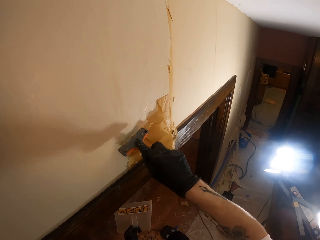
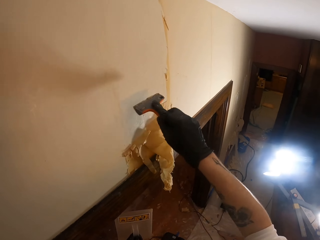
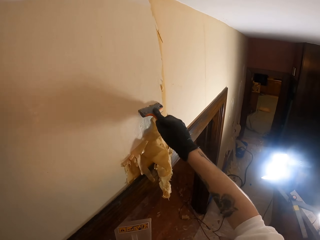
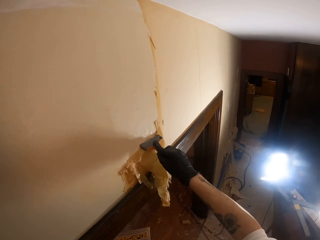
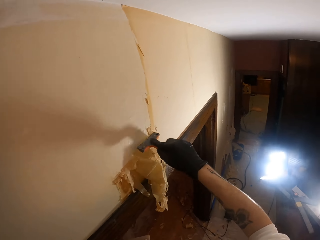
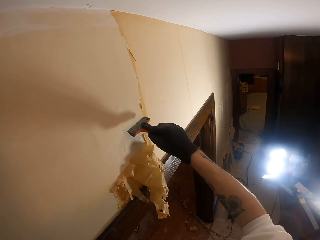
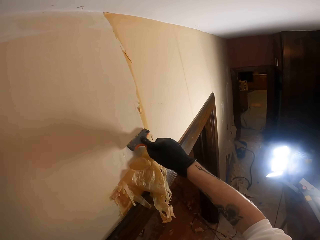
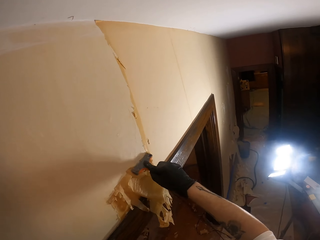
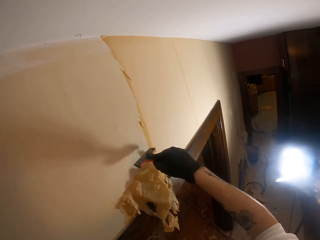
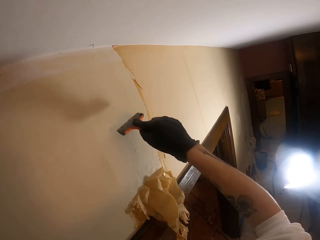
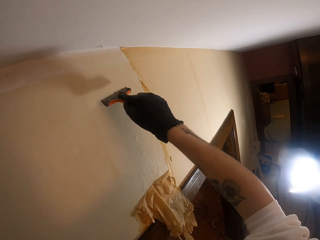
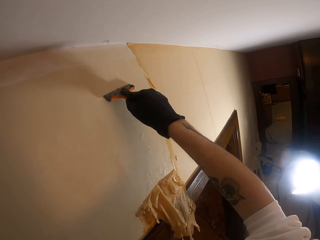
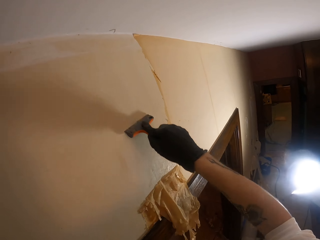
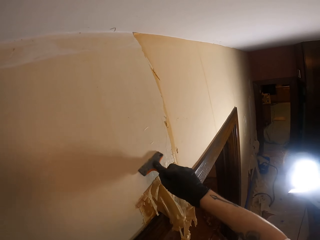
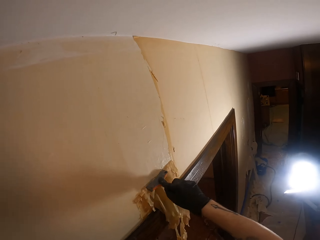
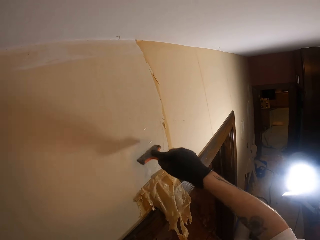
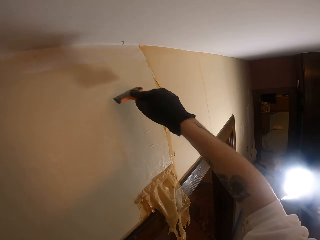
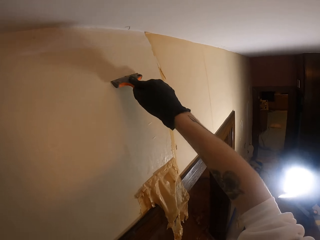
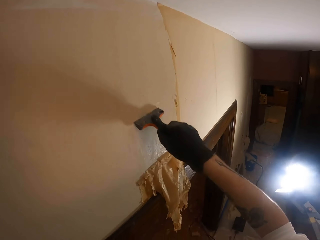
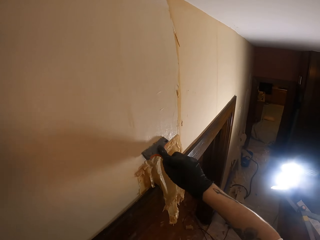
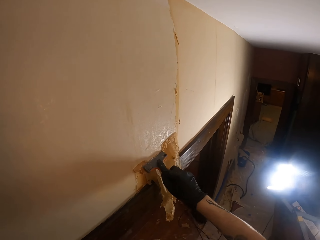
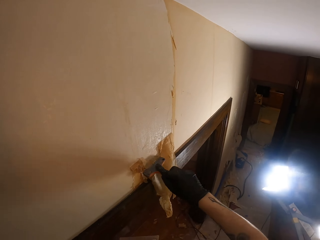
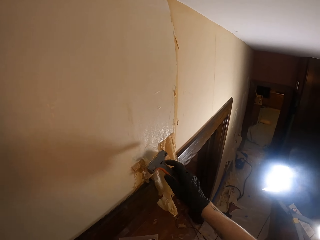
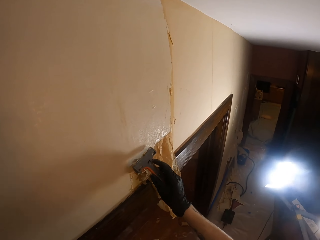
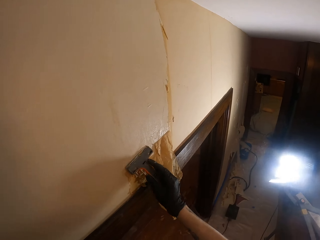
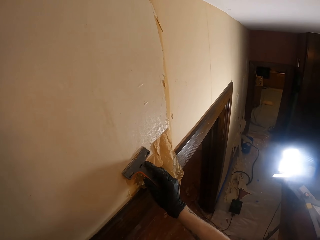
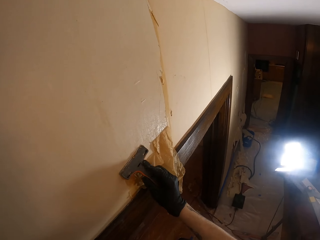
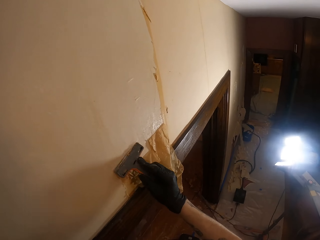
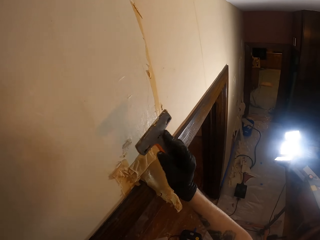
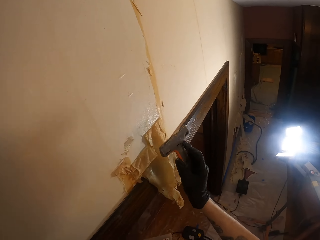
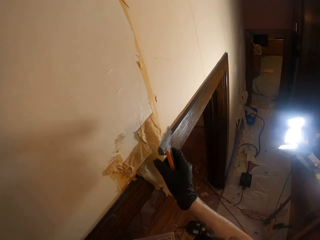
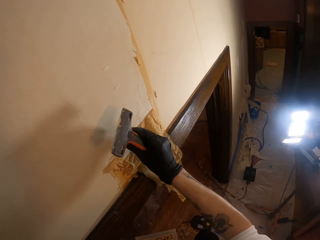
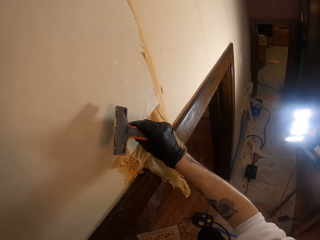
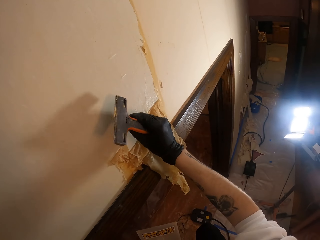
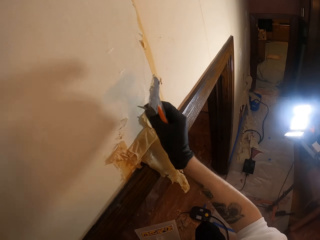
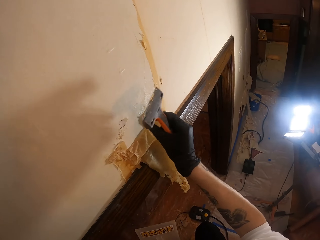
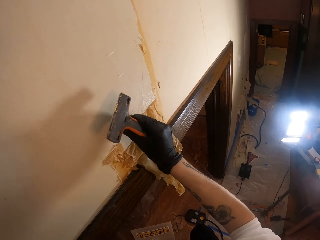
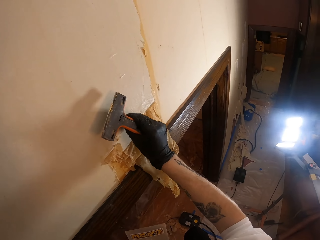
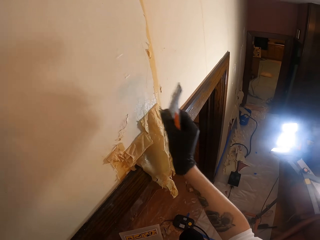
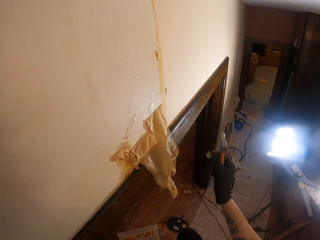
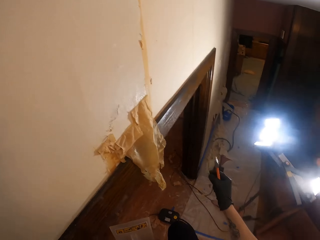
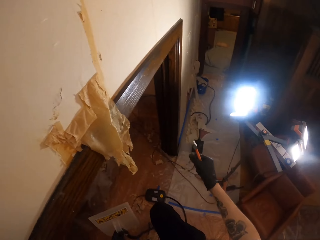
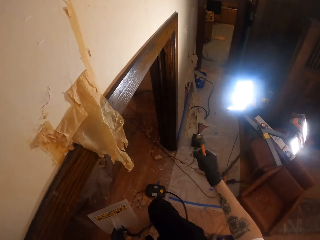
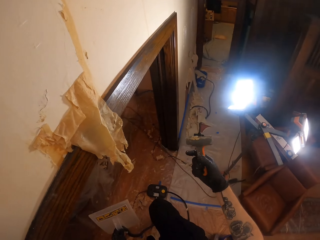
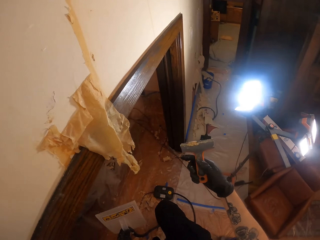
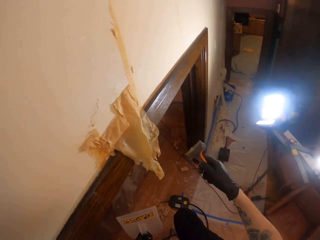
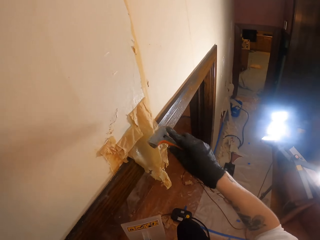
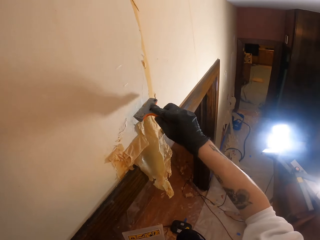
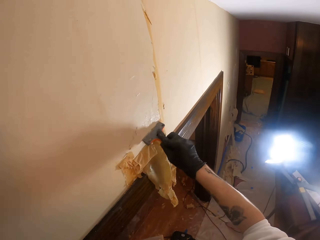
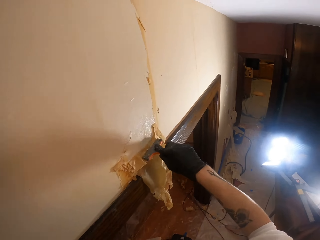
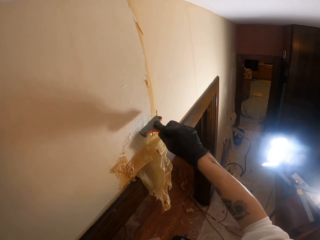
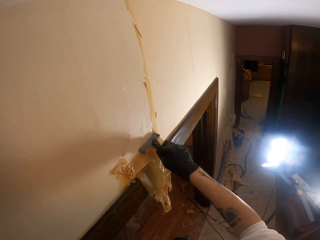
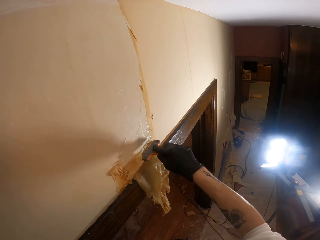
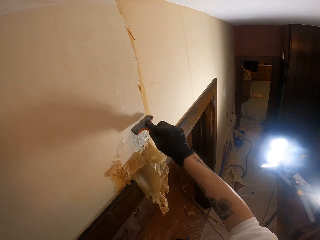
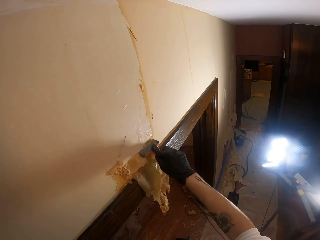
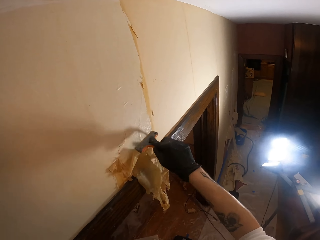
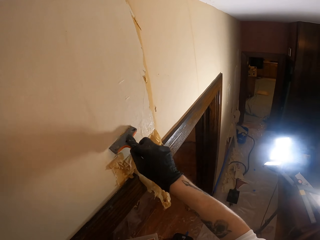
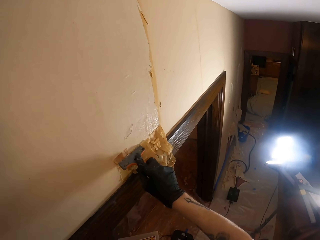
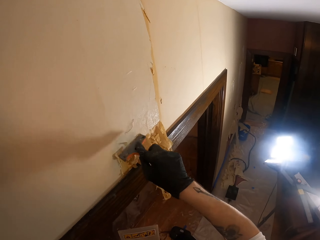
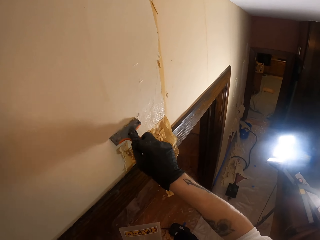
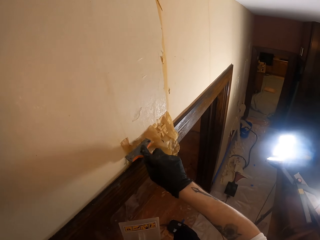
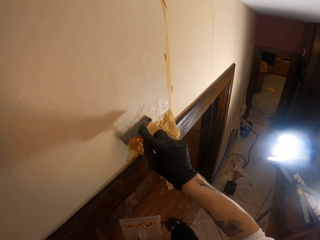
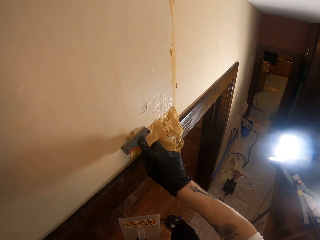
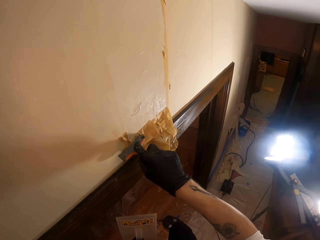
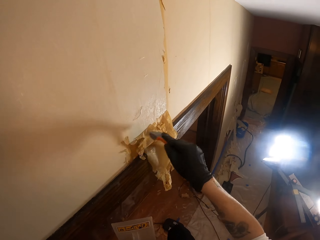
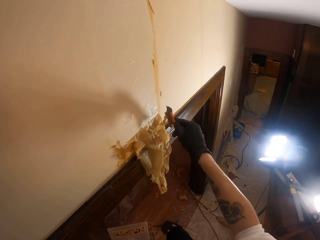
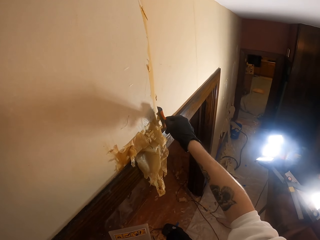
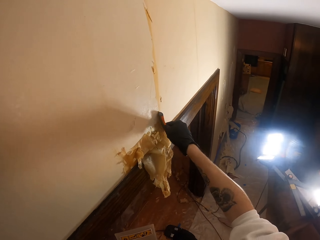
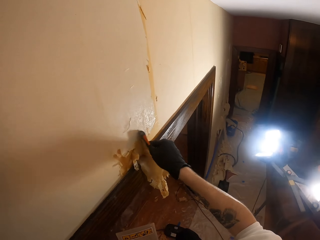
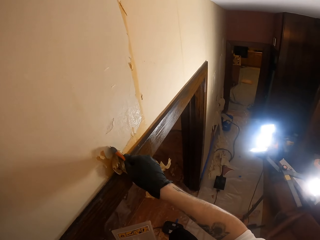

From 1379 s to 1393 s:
The camera wearer peels wallpaper with his hand. He pulls the wallpaper again. He puts down a piece of wallpaper. He scrapes the wall. He removes wallpaper from the wall.

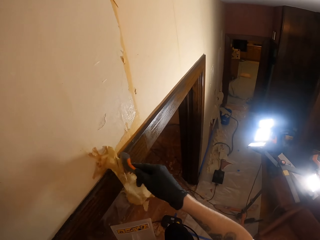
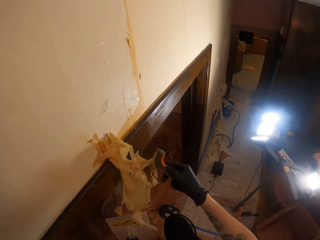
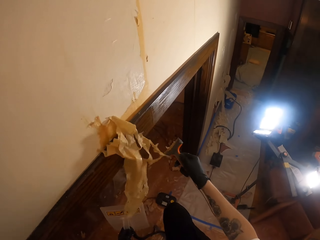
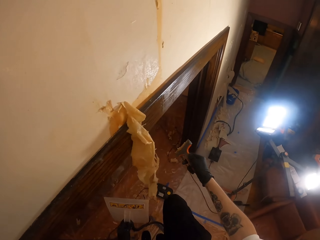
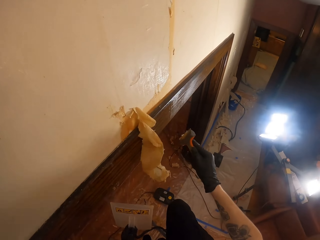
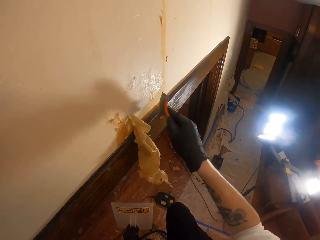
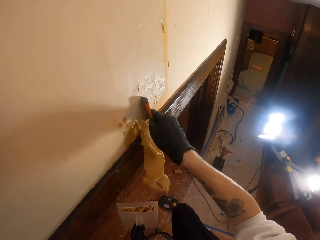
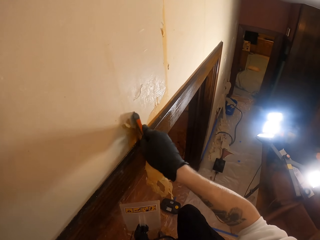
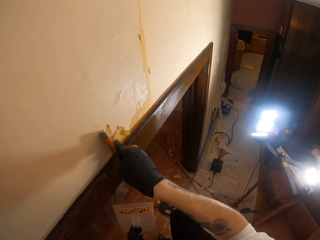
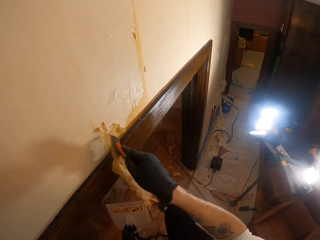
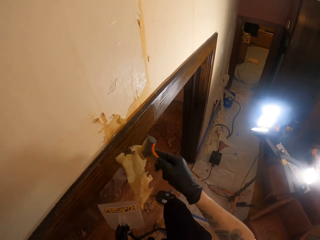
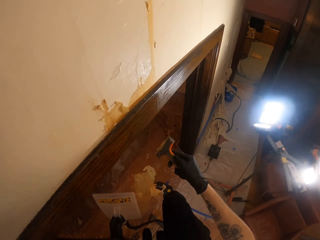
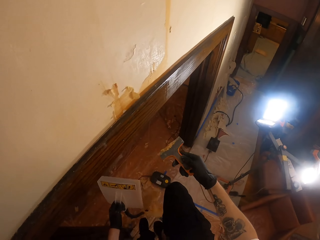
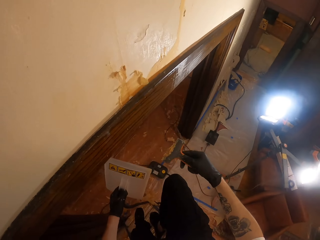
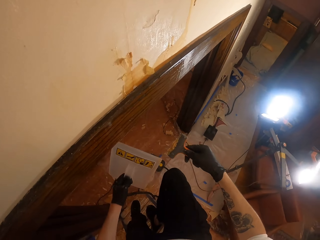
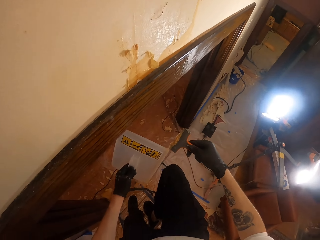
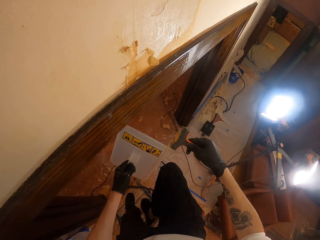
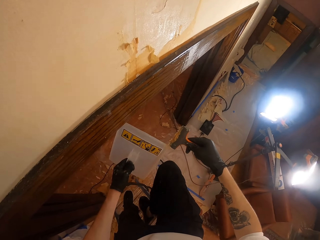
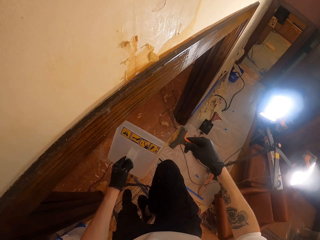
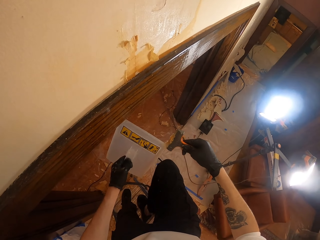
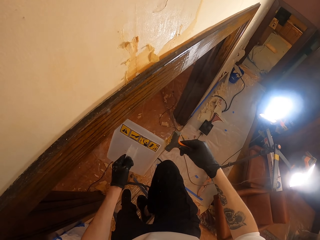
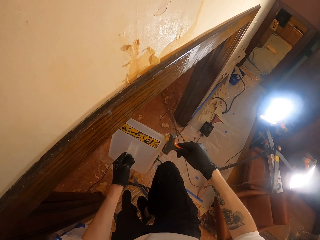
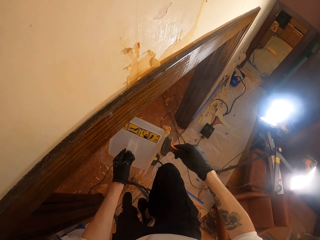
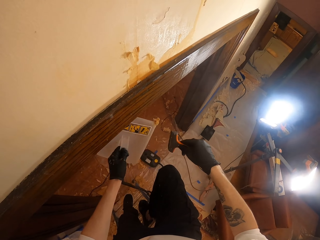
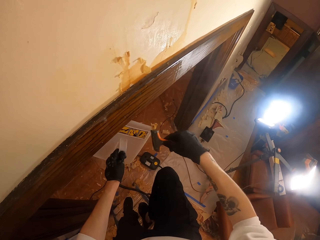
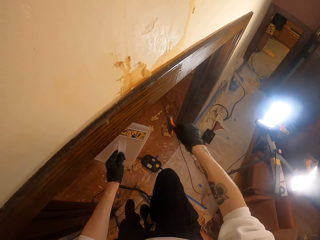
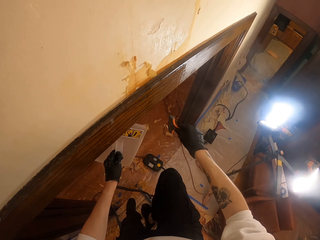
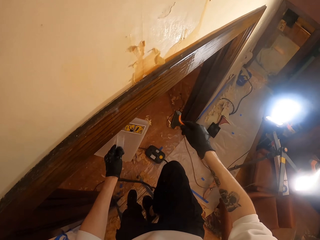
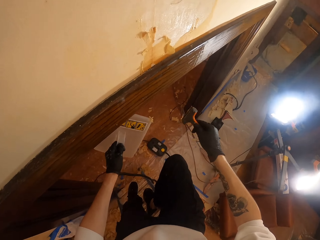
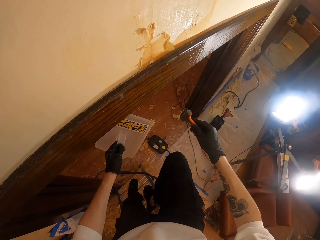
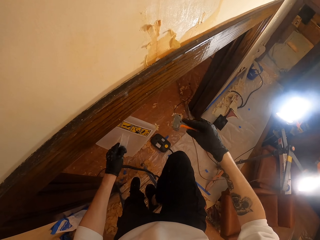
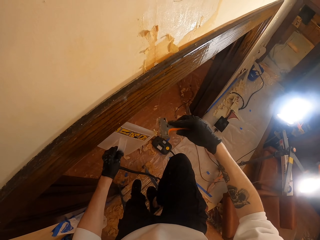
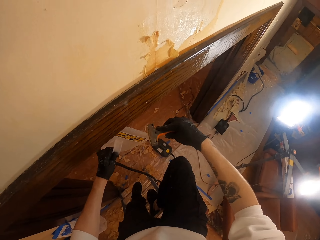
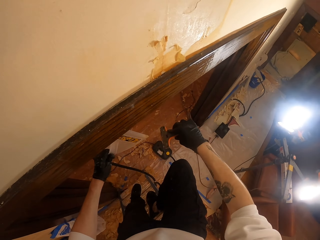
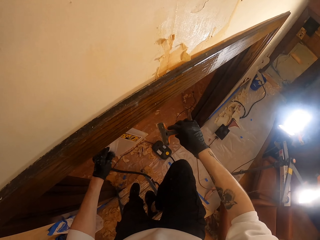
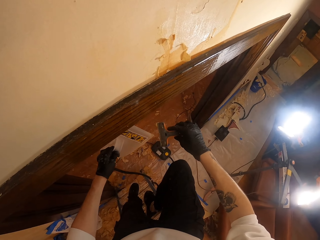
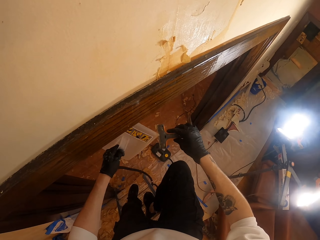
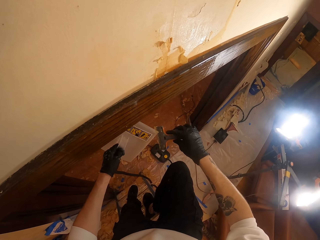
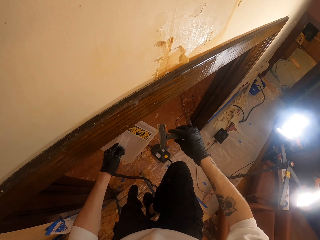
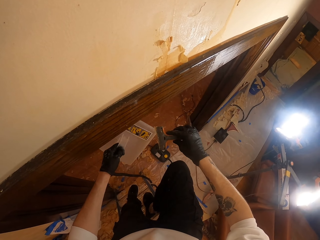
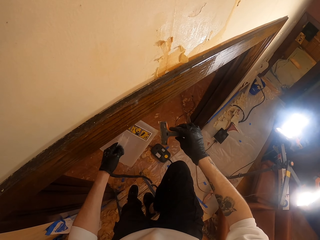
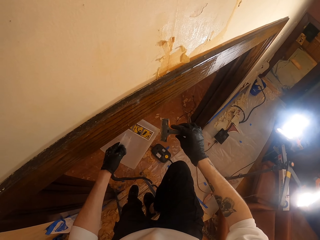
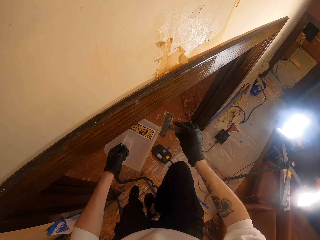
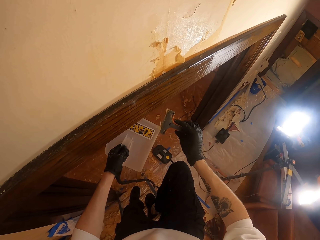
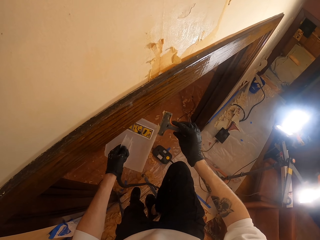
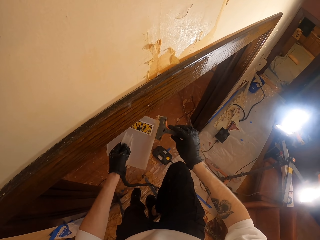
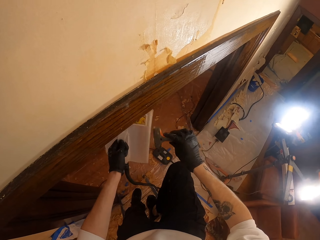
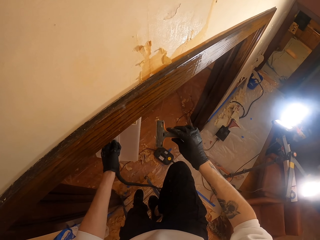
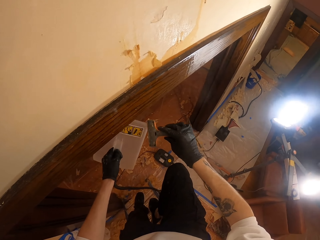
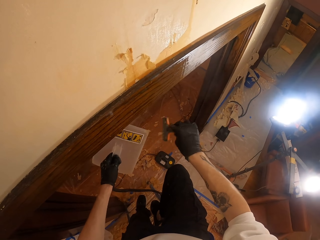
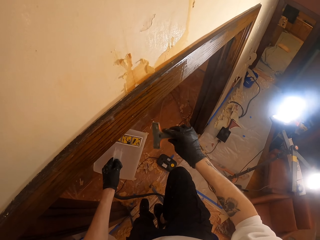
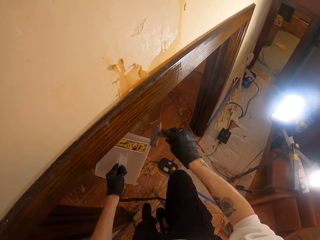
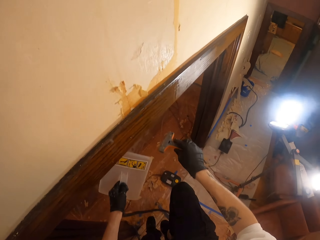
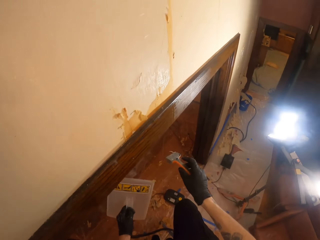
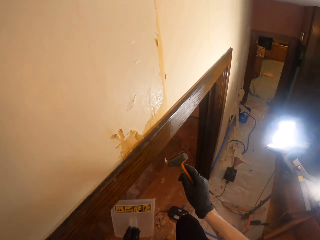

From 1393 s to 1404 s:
The camera wearer scrapes the wall. They throw a piece of wallpaper on the floor. They look around a room. They wipe pieces of wallpaper from a scraper. They scrape a wallpaper steamer. They scrape the scraper. They scrape the wallpaper steamer. They look around the room.
